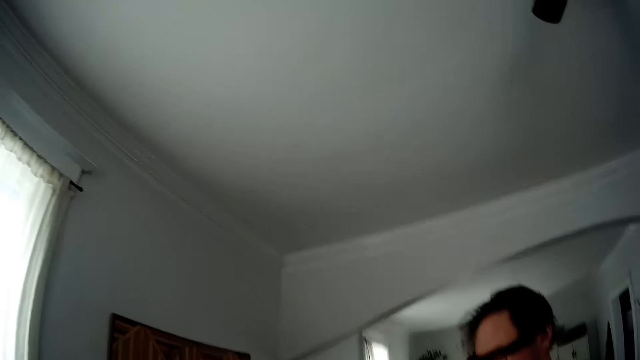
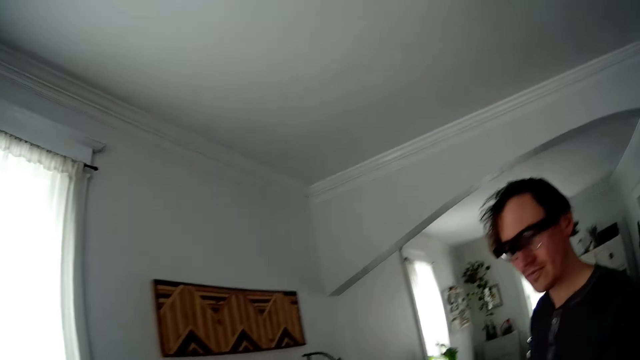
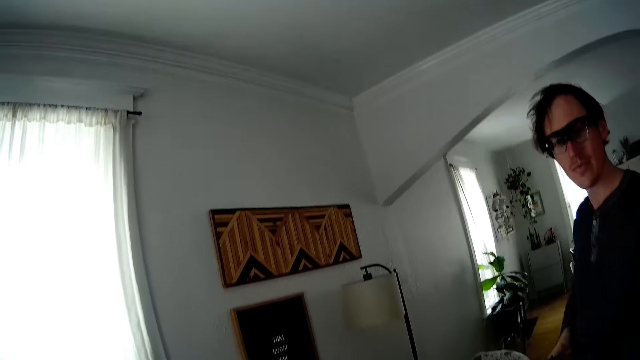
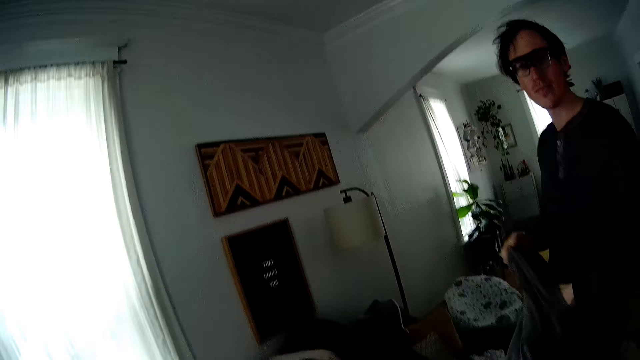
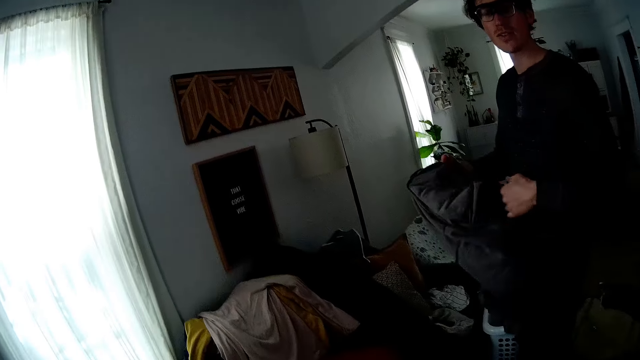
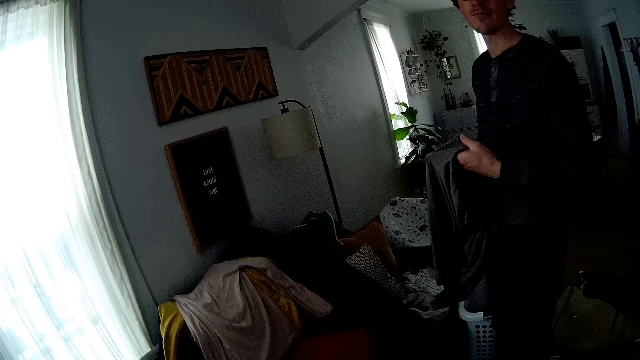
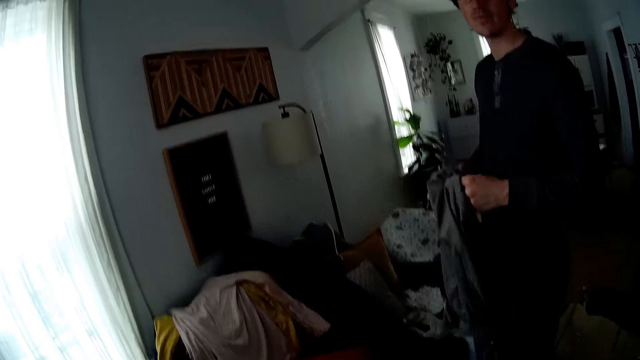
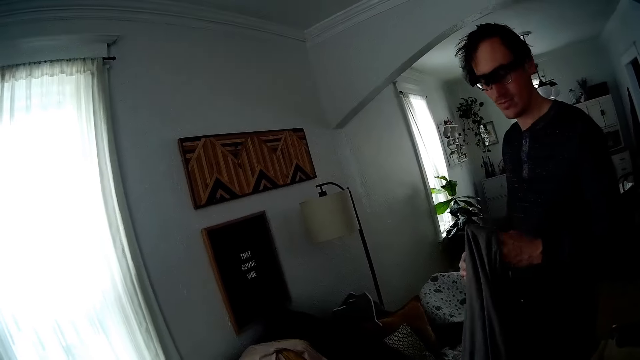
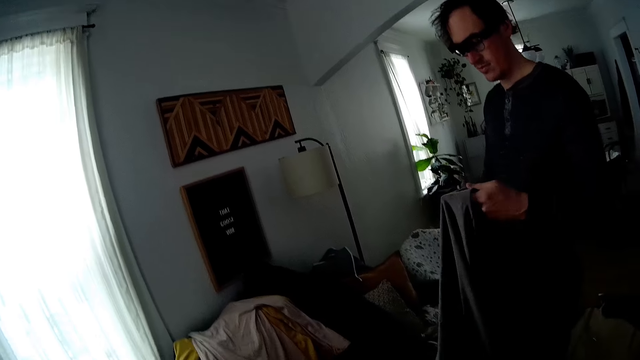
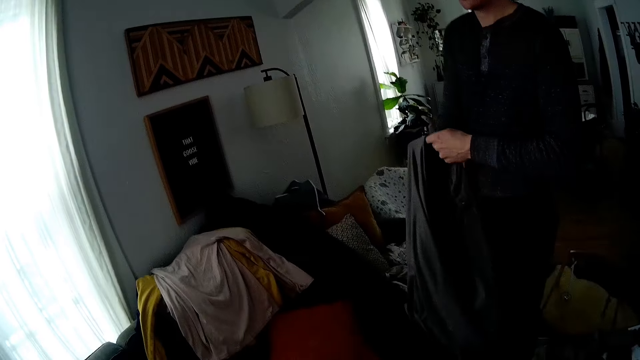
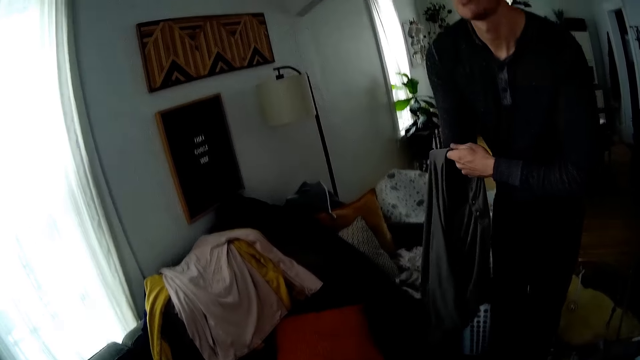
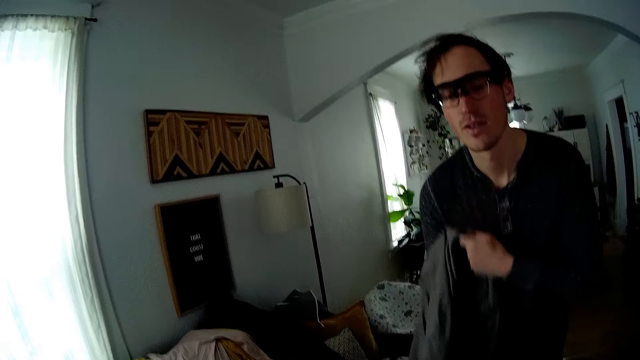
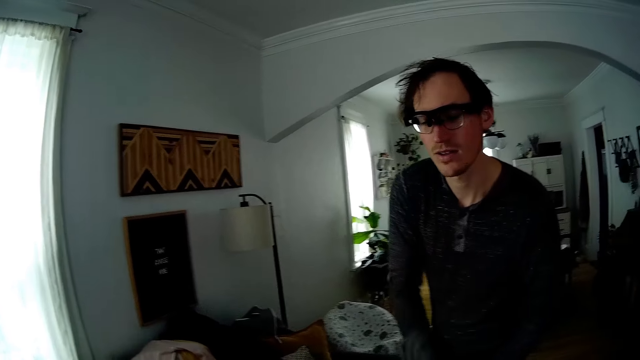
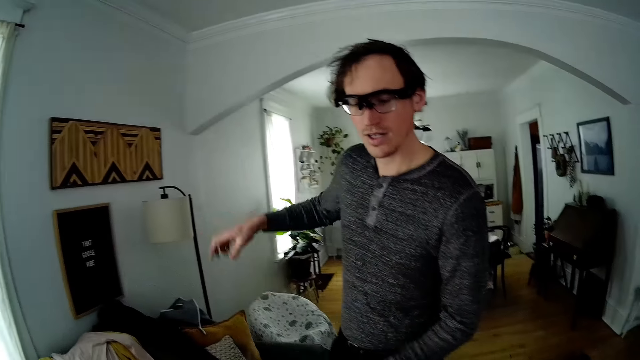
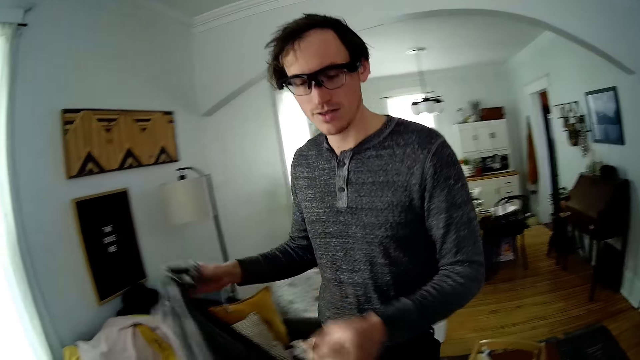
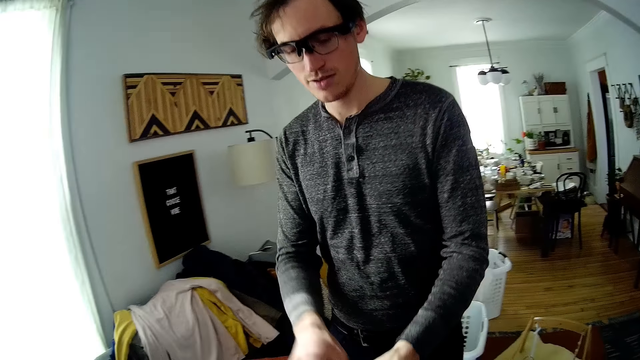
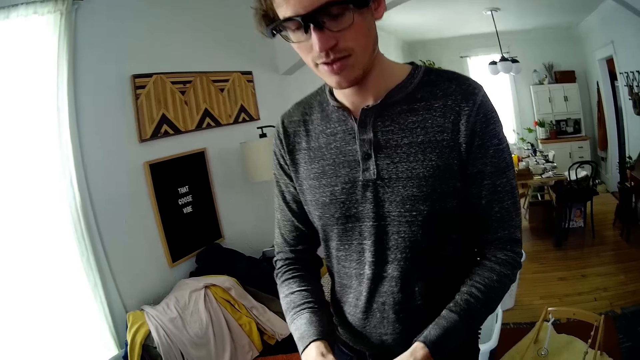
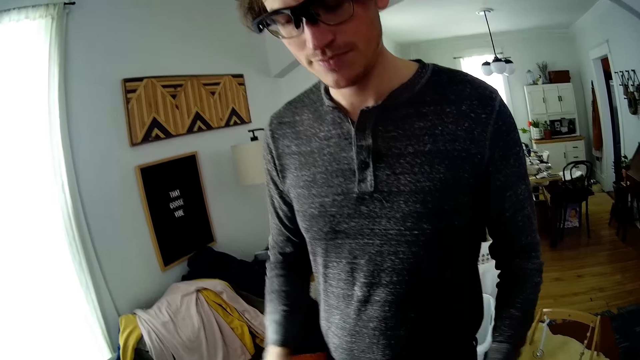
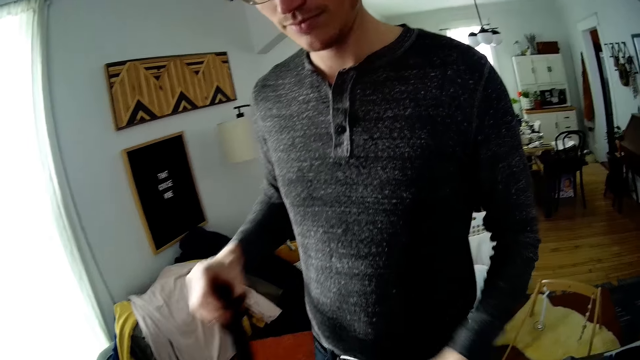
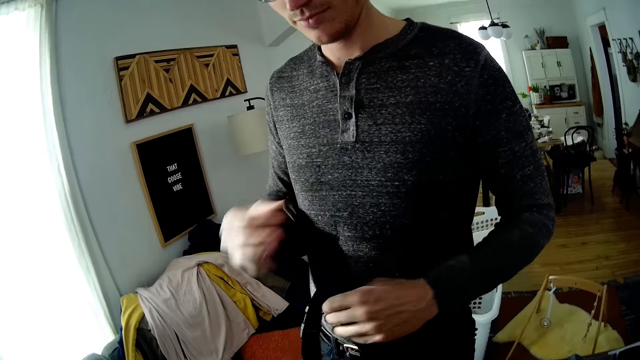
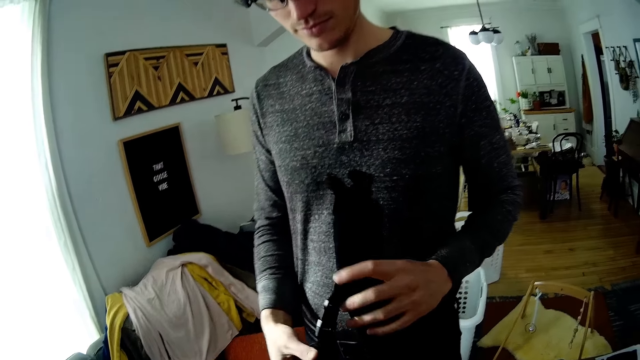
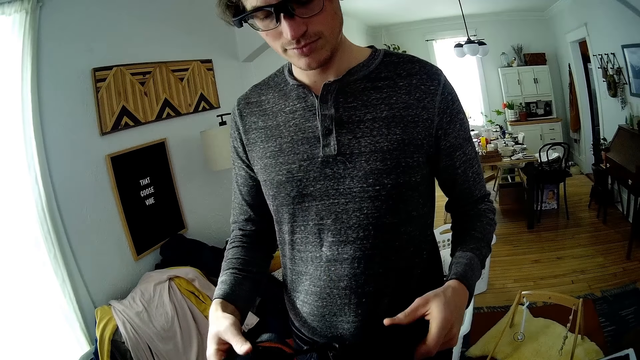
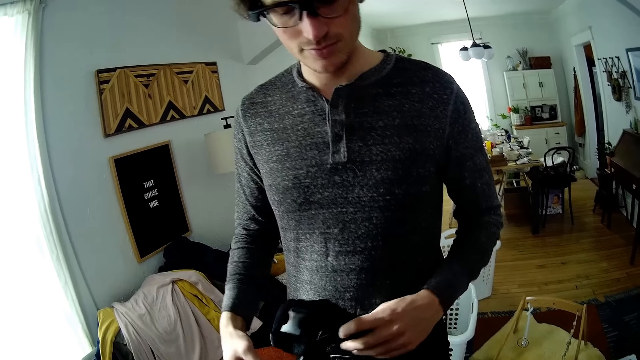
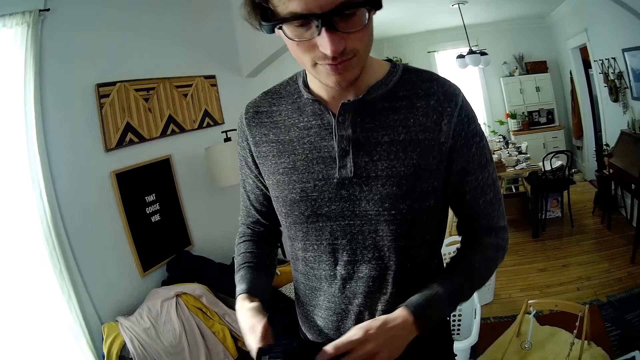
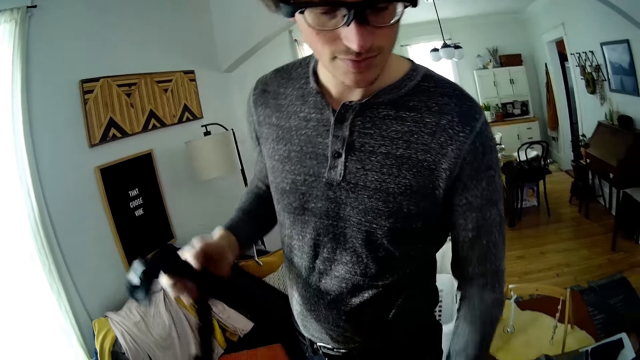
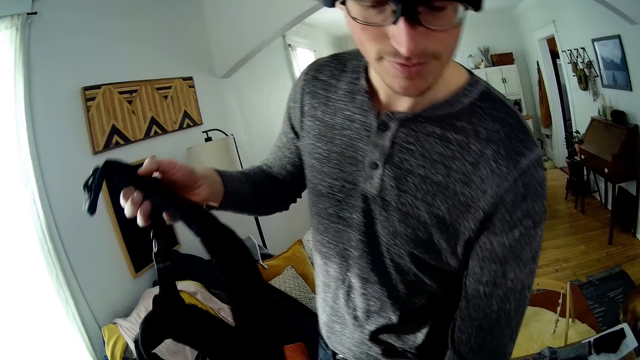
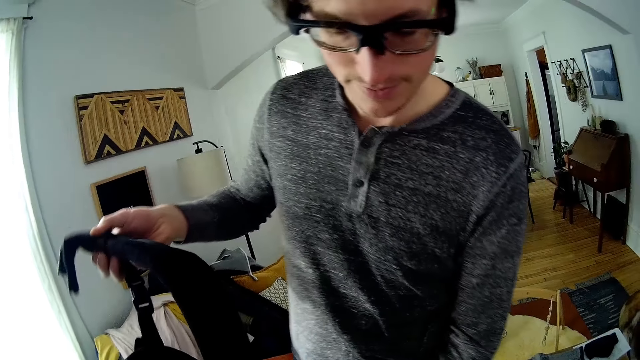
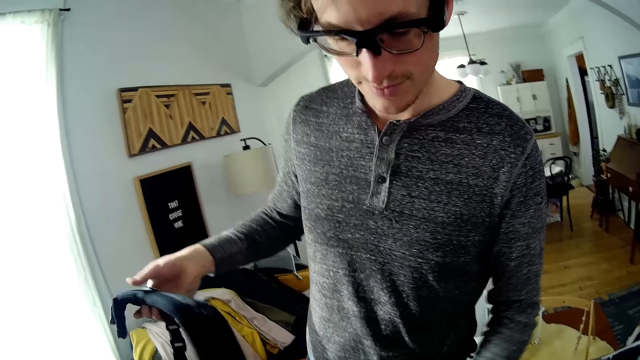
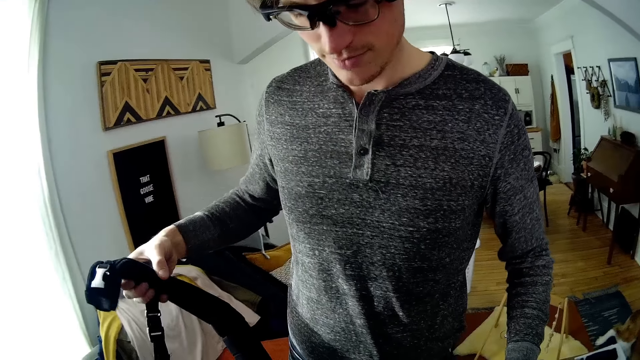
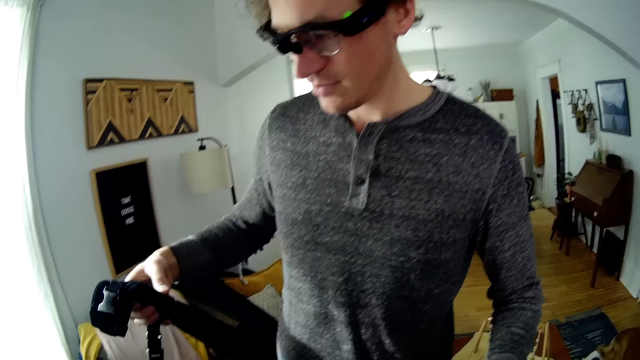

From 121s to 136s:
The man stretches the cloth with both hands, drops the cloth on the chair, touches a baby carrier with both hands, holds the baby carrier with his right hand, touches the baby carrier with his left hand, and adjusts the baby carrier with both hands.

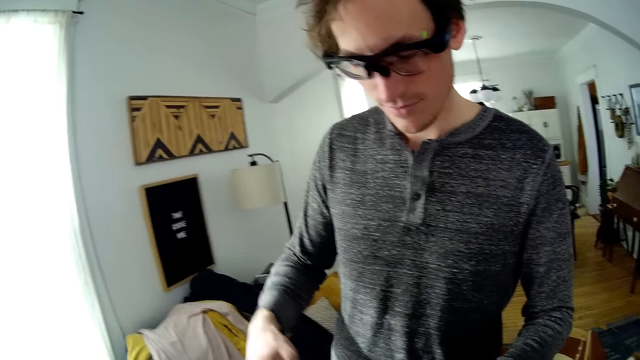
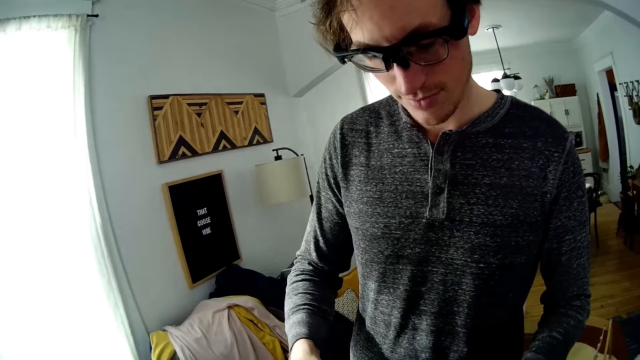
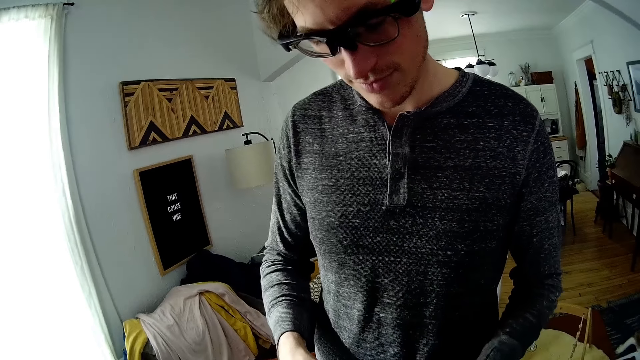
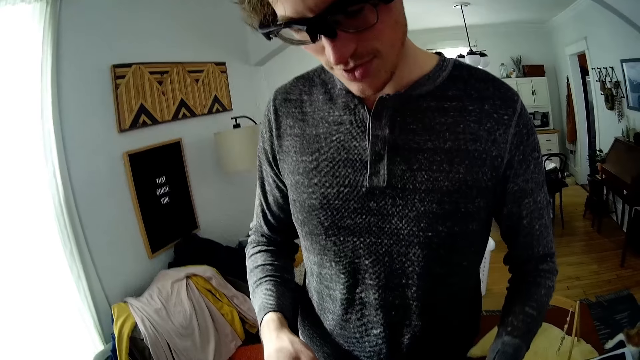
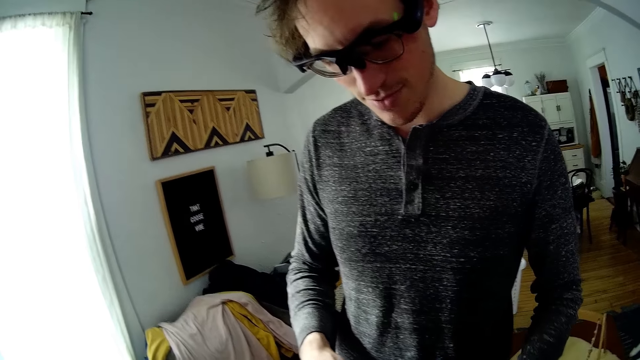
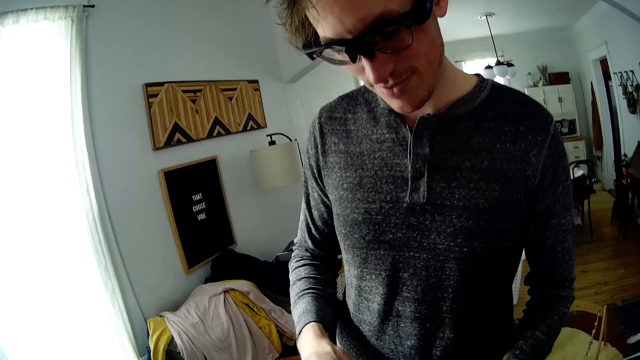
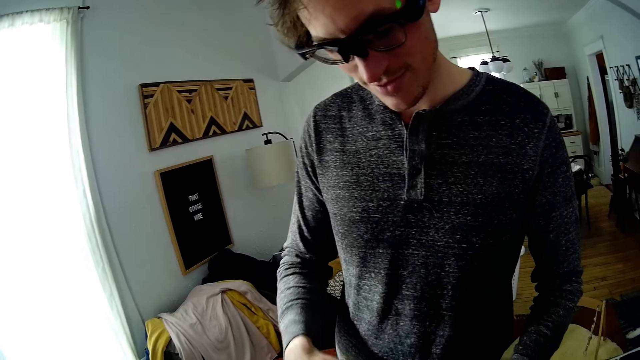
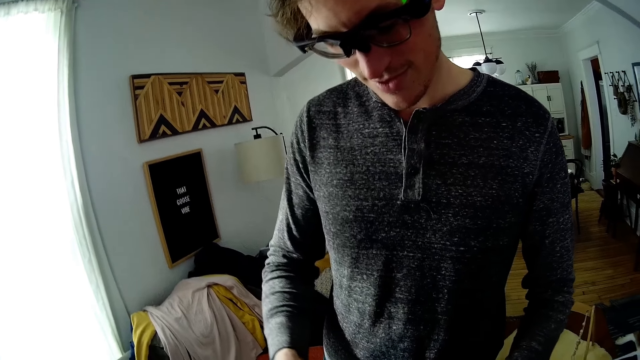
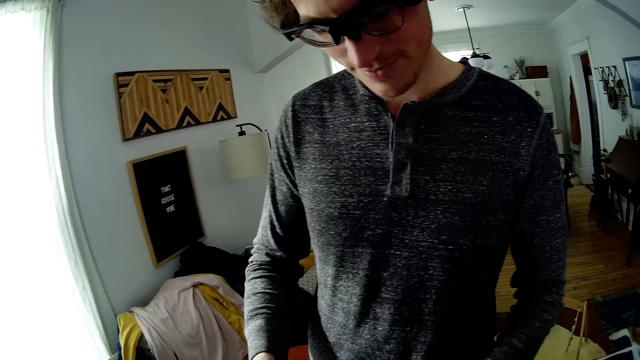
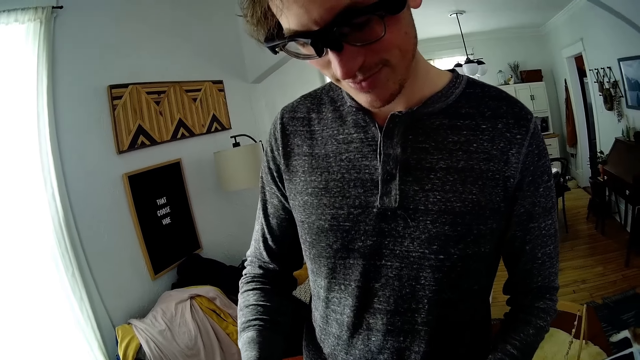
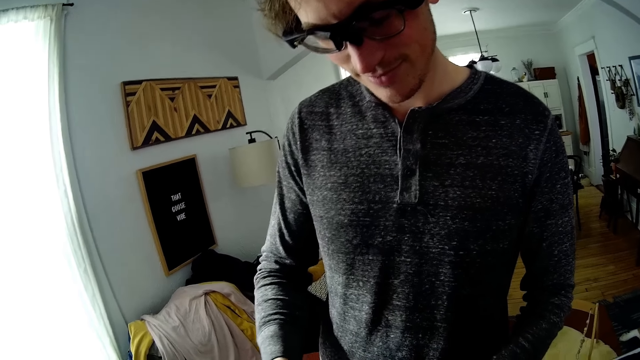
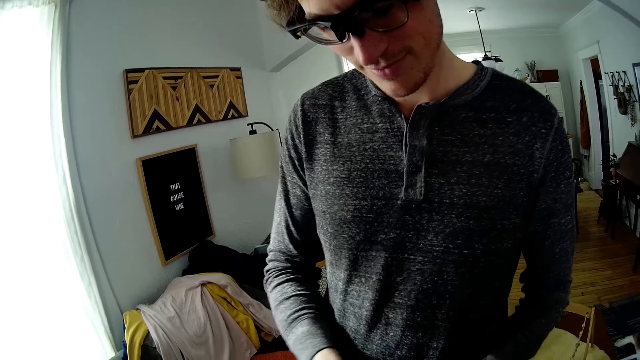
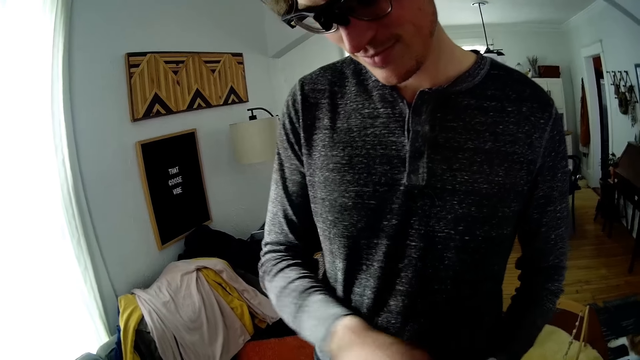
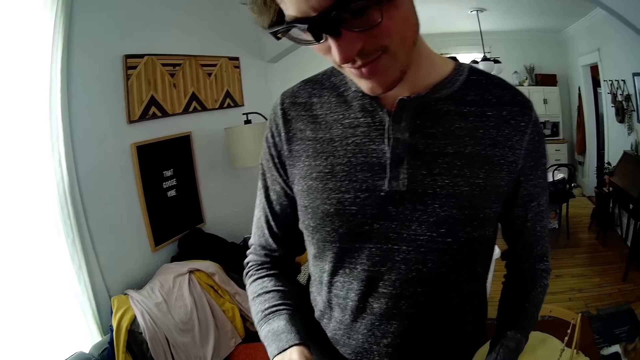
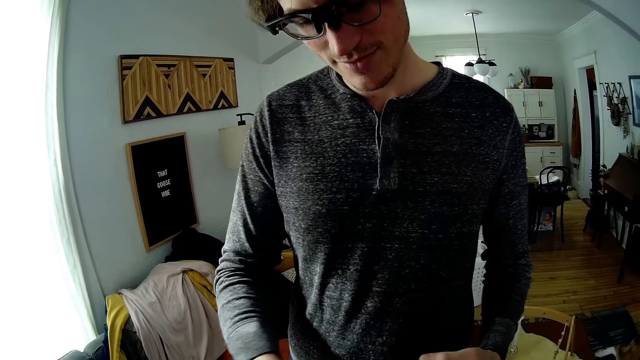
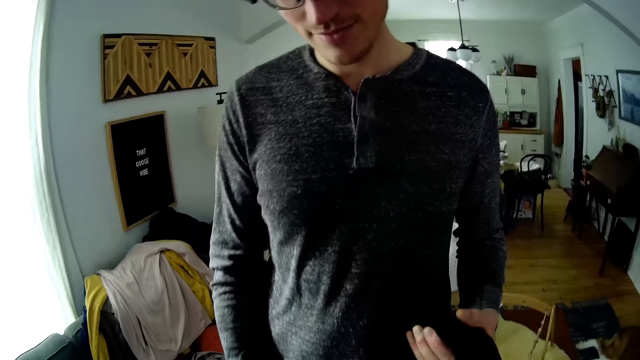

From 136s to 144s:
The man holds the baby carrier with his left hand.
